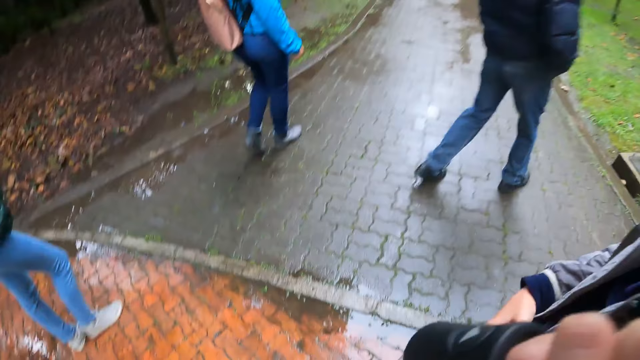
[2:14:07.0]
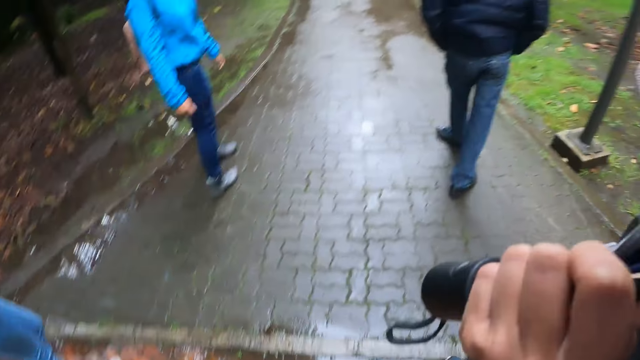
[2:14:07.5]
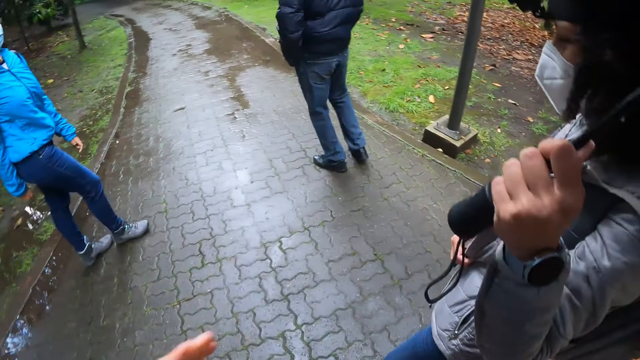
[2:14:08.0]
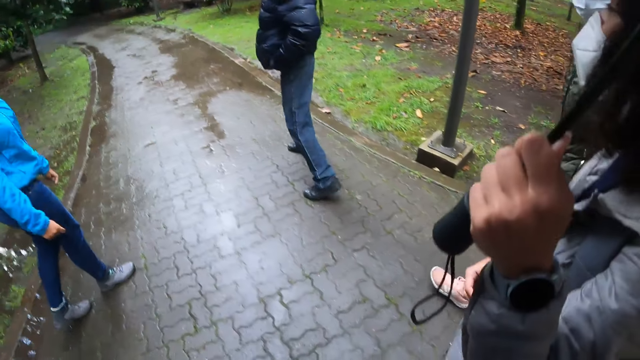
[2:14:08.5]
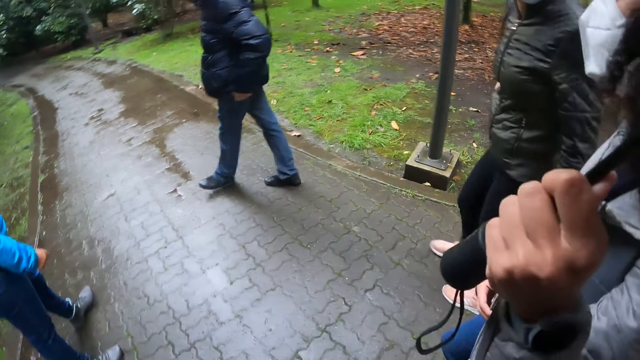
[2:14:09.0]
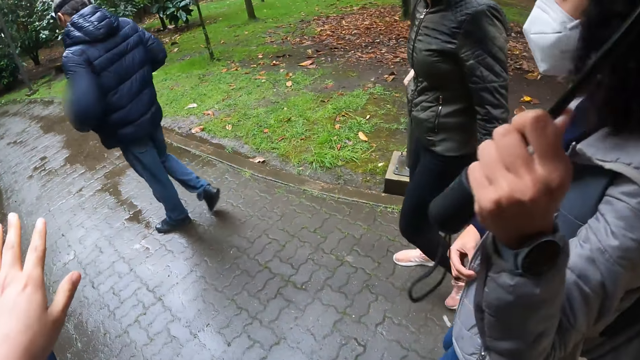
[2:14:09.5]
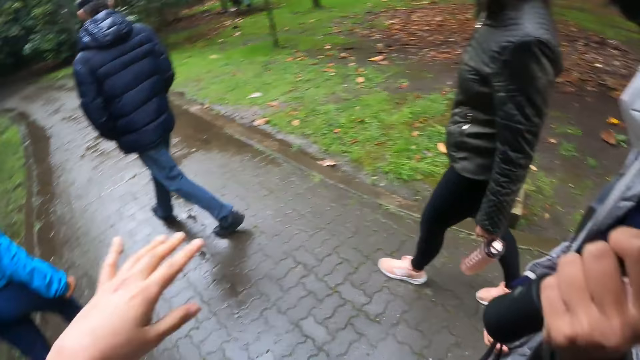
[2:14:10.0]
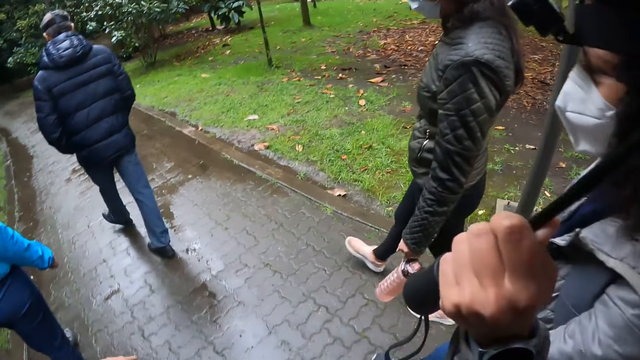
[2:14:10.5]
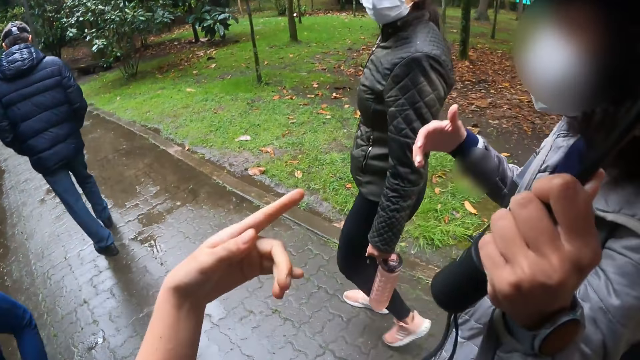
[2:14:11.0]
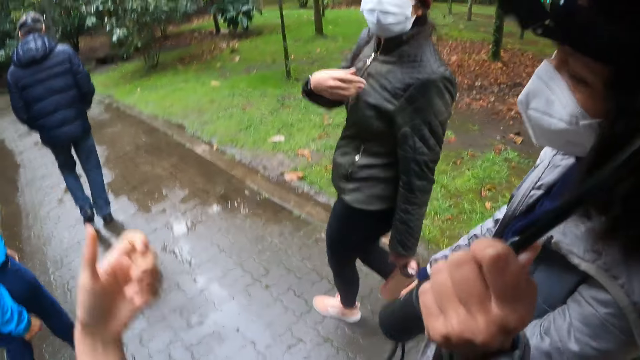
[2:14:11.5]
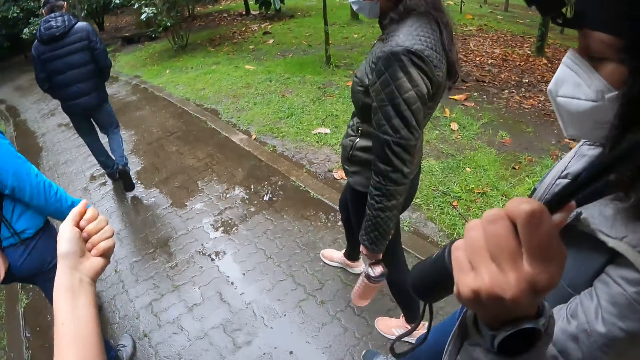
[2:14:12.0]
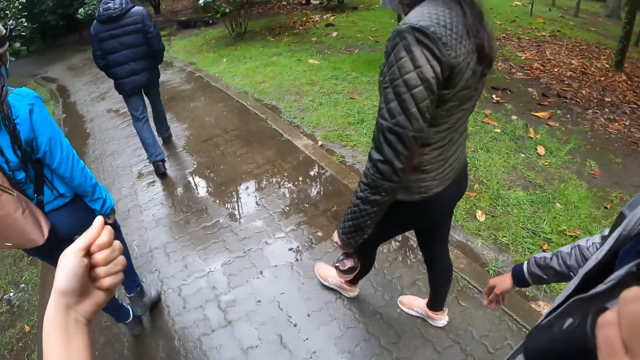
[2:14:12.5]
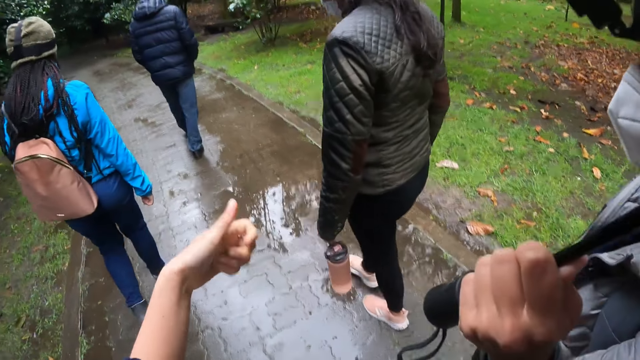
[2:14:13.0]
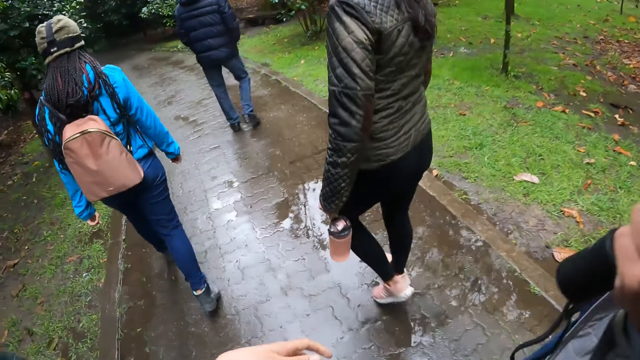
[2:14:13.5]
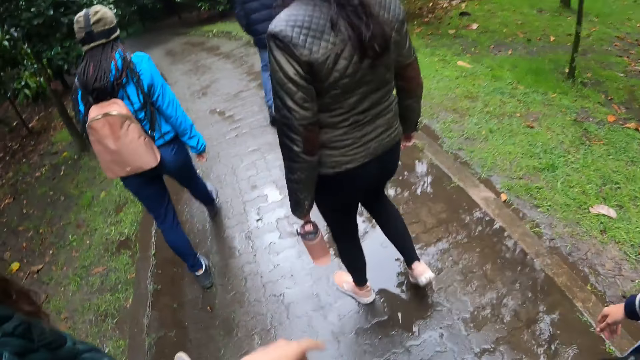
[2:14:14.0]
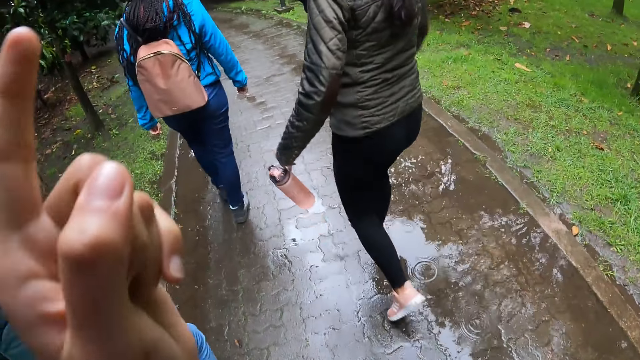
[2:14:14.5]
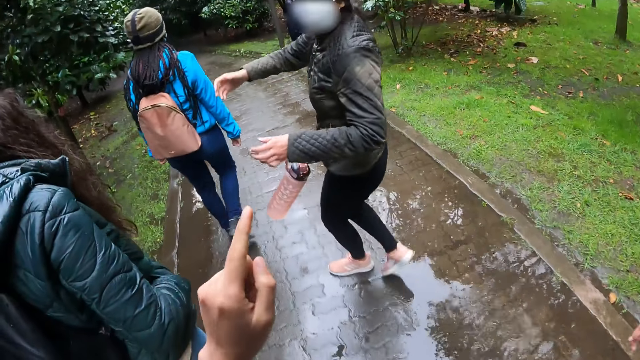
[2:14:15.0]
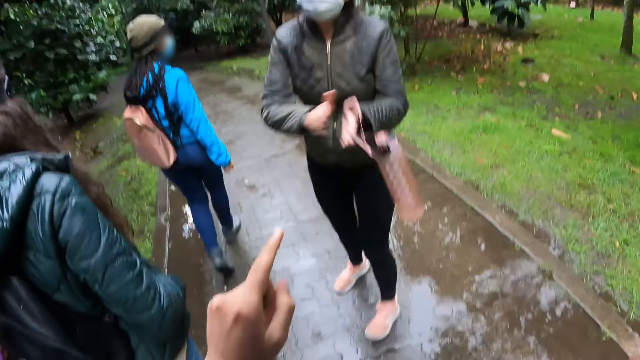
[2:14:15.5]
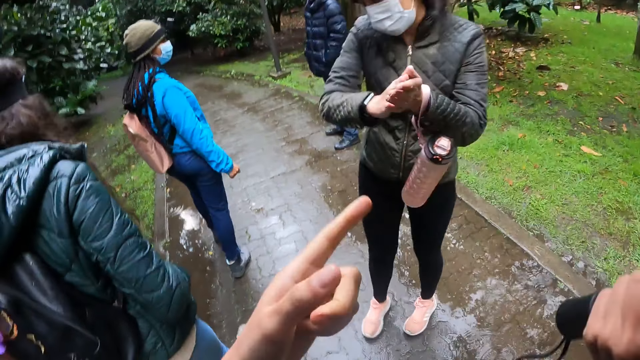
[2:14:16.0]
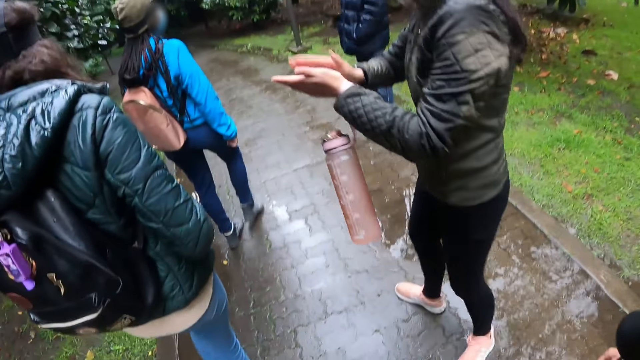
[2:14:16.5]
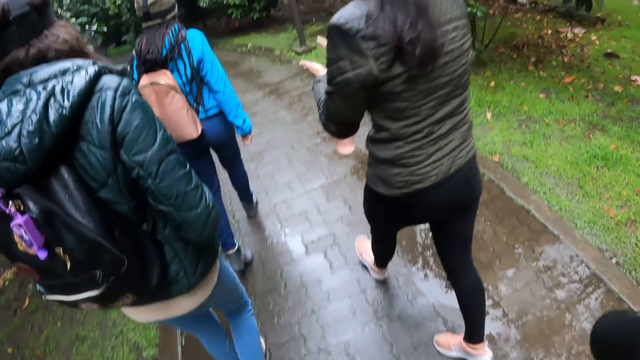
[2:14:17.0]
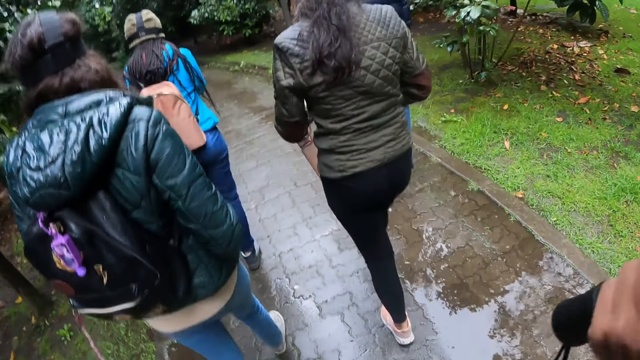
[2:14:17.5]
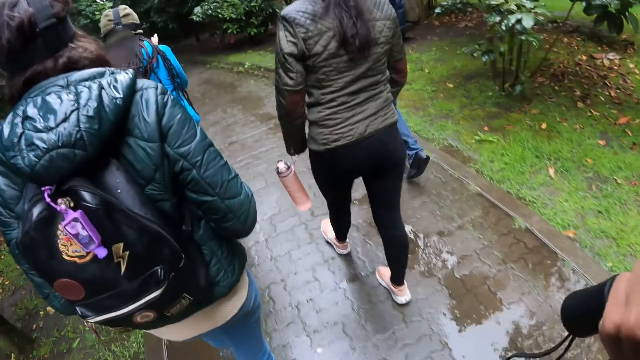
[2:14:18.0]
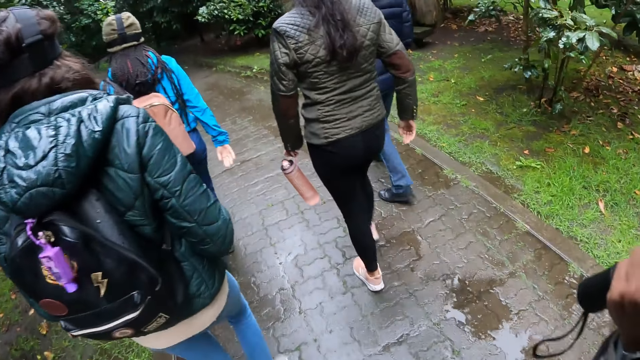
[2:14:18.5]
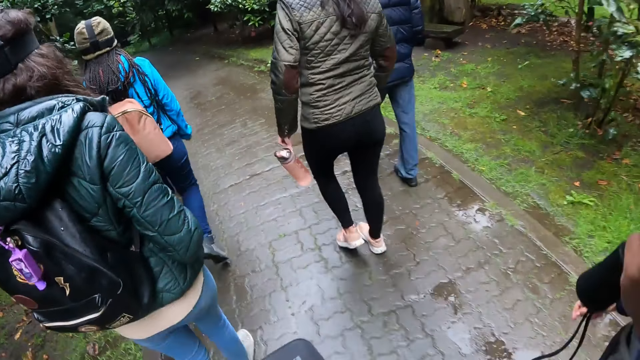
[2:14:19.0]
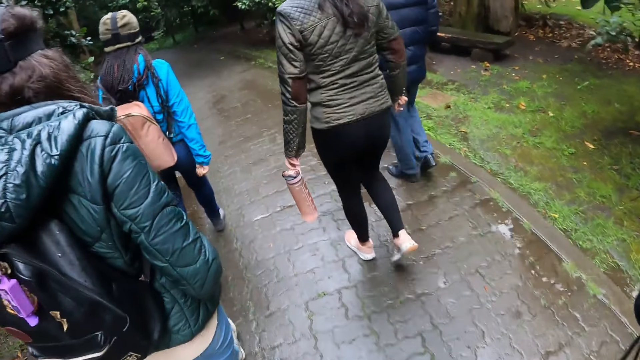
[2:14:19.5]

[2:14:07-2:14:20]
The camera wearer interacts with the group of people. A woman claps her hands.

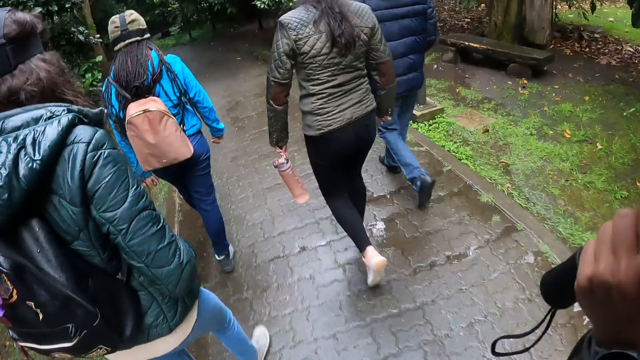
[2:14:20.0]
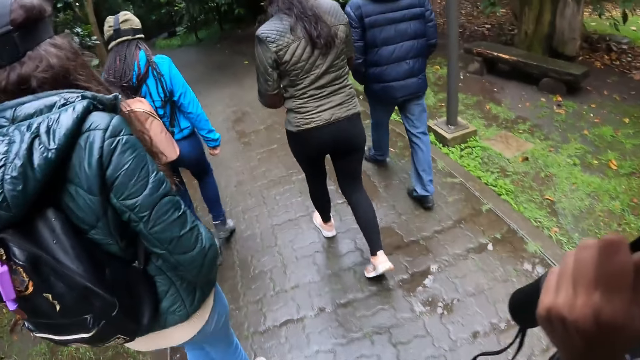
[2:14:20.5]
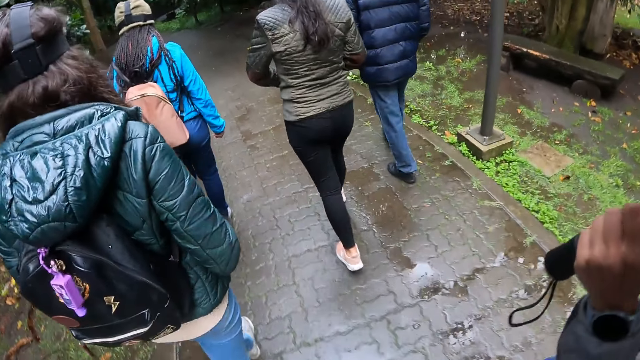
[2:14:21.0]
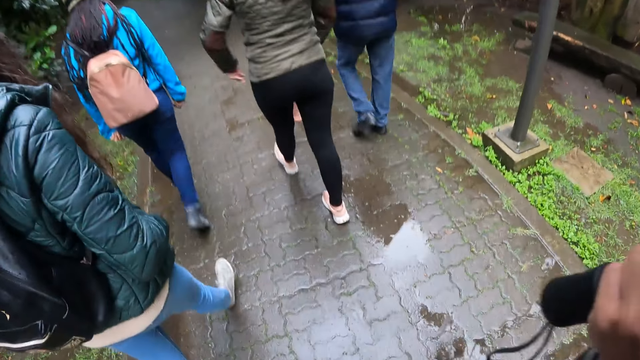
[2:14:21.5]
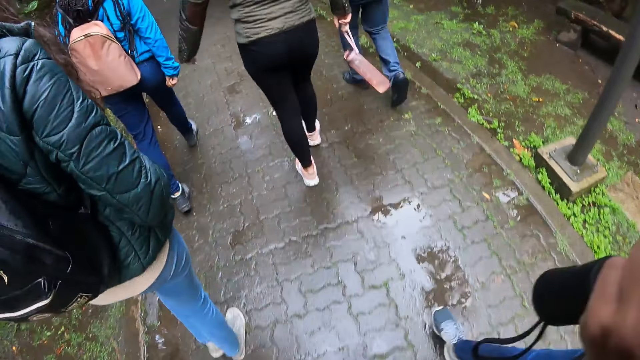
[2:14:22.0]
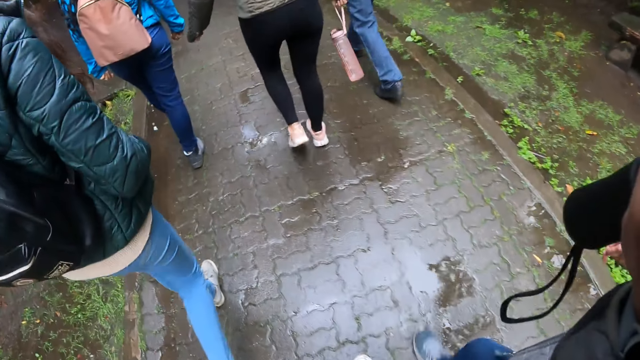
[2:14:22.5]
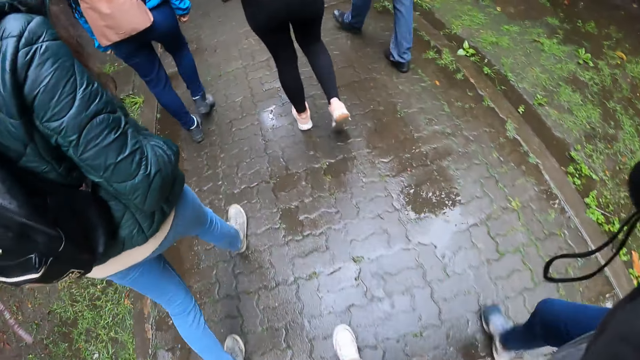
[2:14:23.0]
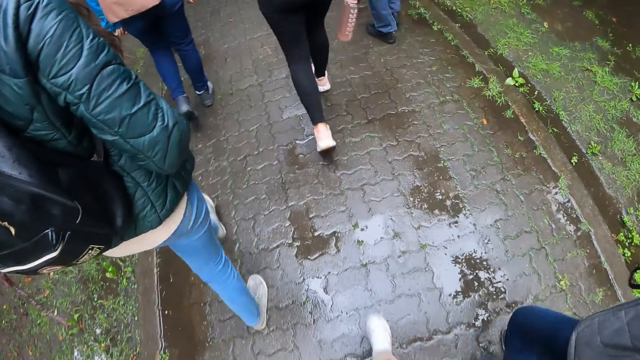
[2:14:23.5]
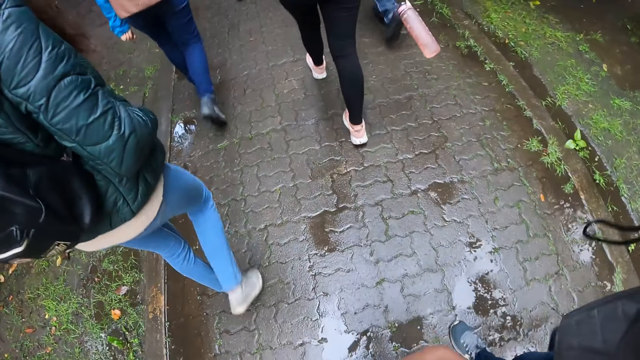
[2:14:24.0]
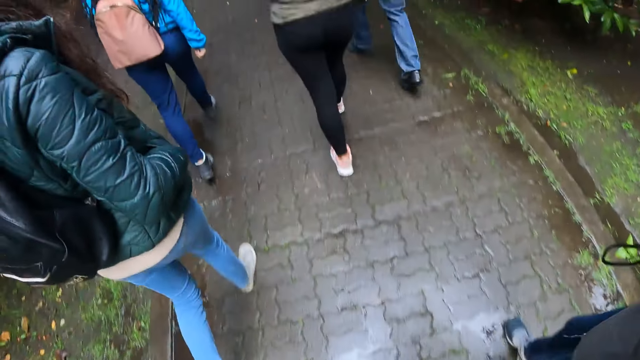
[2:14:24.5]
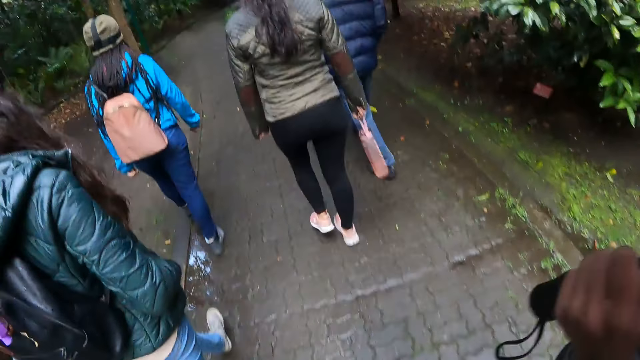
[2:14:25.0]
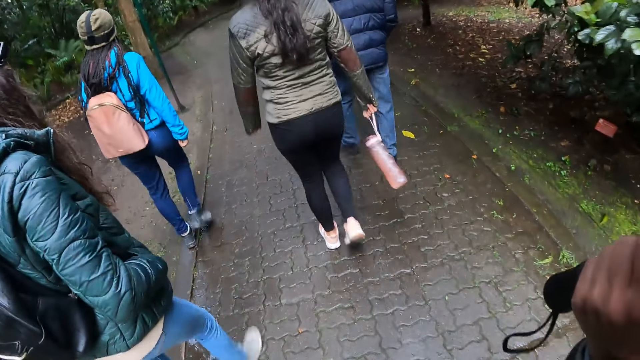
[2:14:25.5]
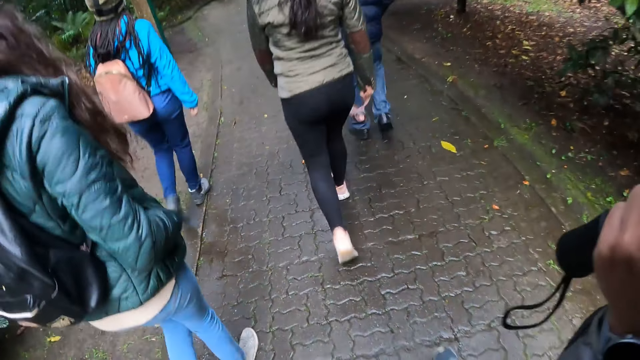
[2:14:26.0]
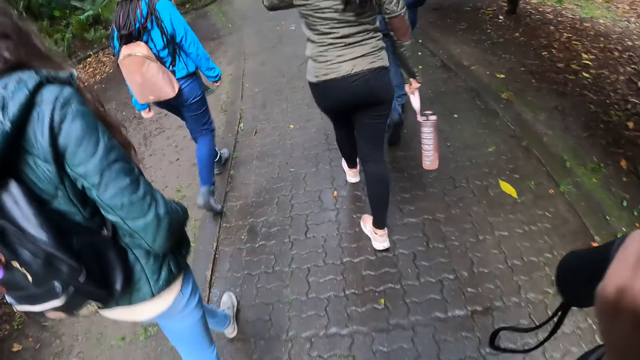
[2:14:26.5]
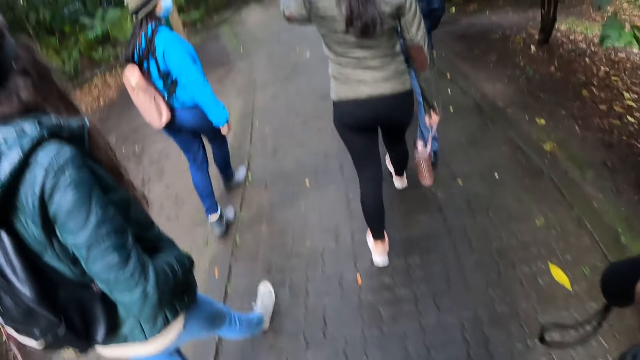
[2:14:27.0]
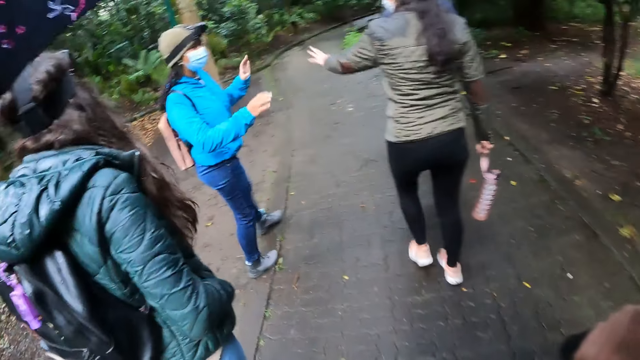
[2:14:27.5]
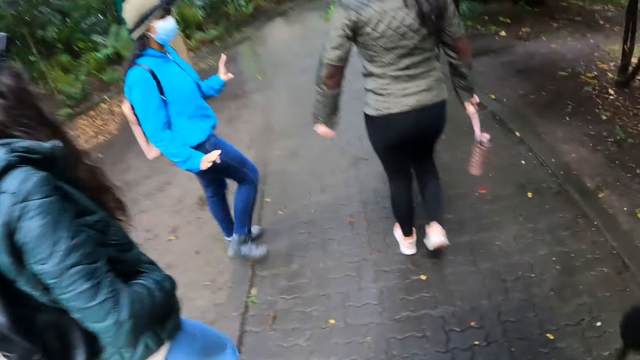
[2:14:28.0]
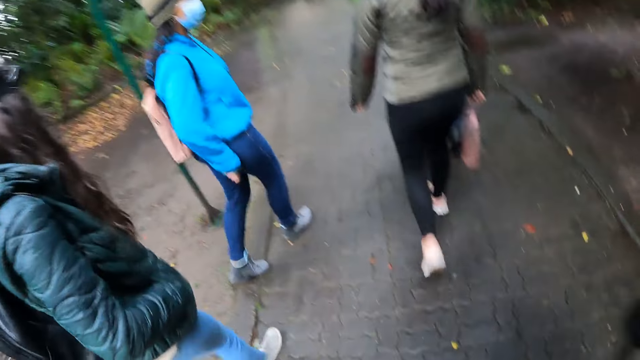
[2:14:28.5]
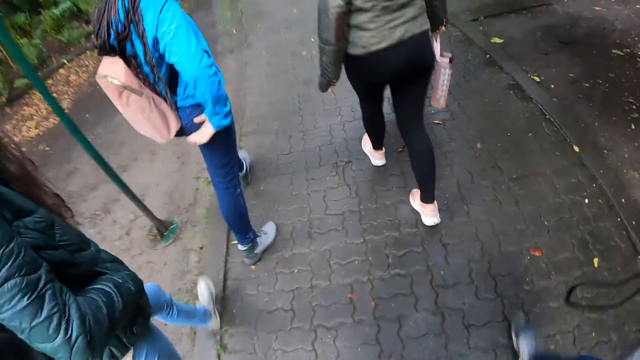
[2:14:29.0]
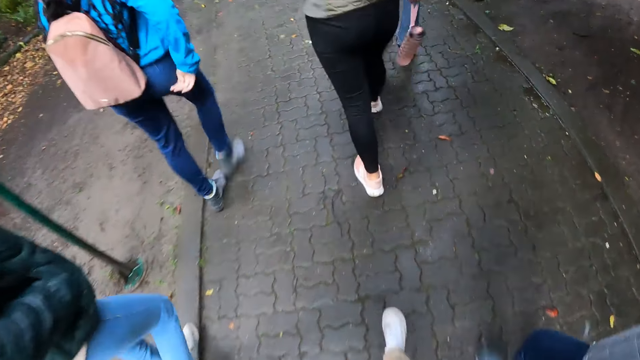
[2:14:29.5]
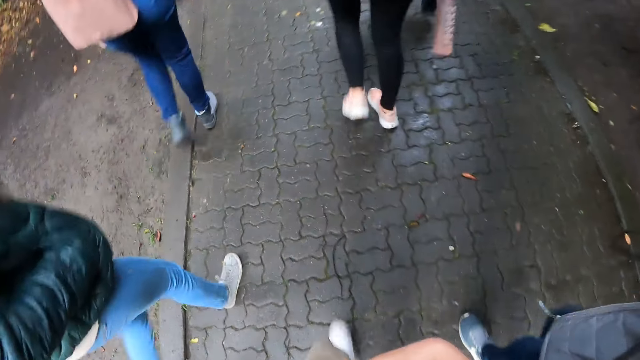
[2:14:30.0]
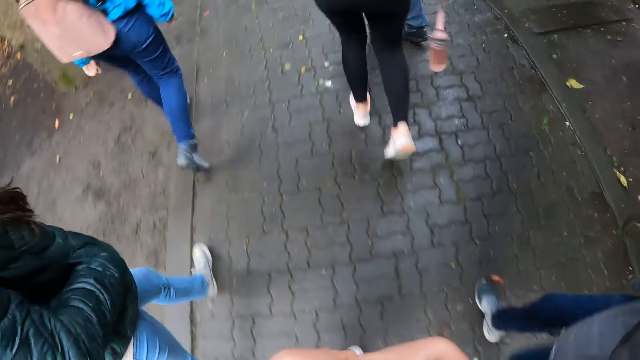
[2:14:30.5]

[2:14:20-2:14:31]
The woman interacts with another woman.
